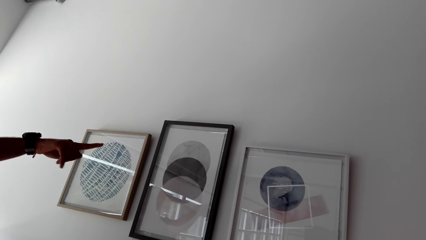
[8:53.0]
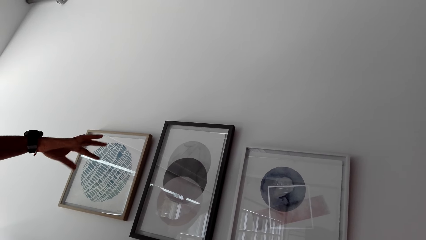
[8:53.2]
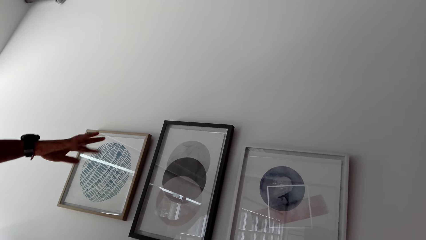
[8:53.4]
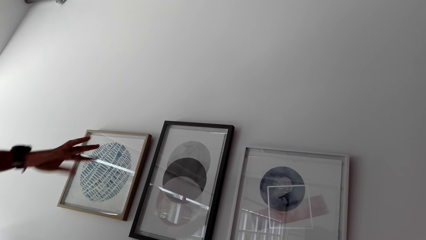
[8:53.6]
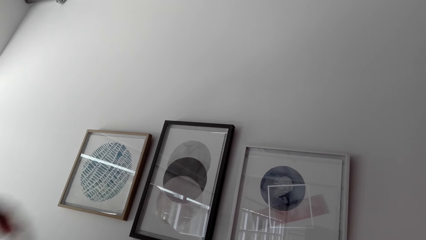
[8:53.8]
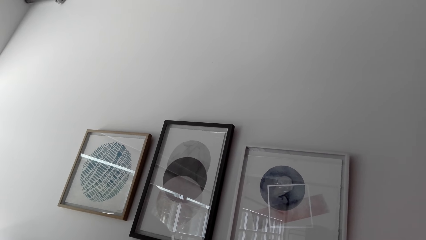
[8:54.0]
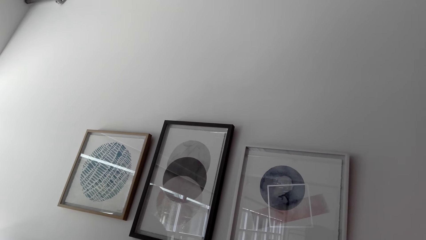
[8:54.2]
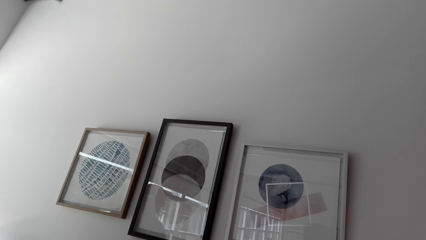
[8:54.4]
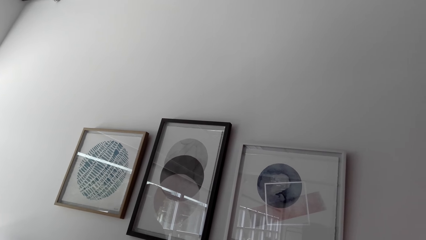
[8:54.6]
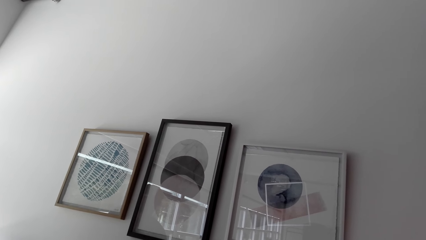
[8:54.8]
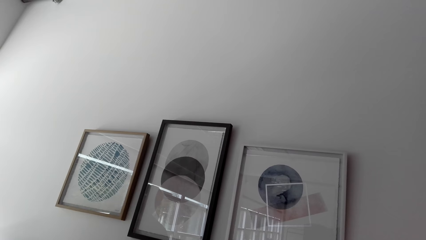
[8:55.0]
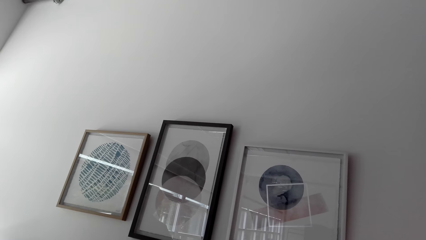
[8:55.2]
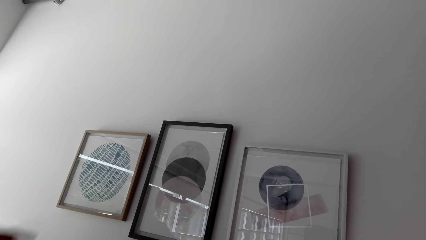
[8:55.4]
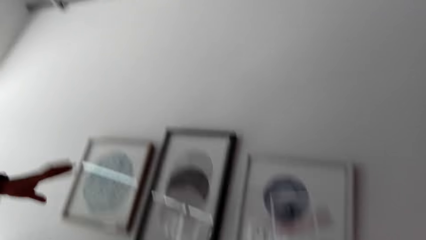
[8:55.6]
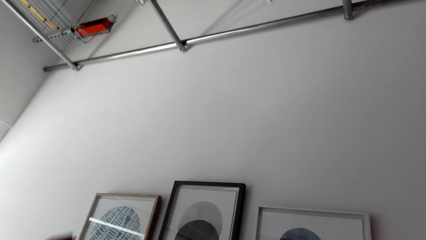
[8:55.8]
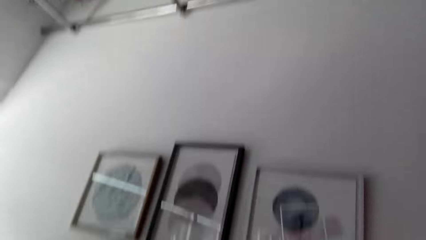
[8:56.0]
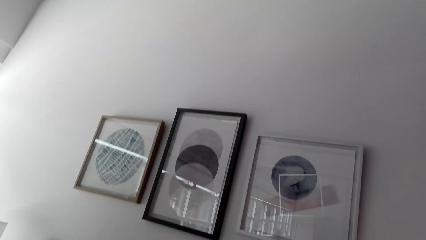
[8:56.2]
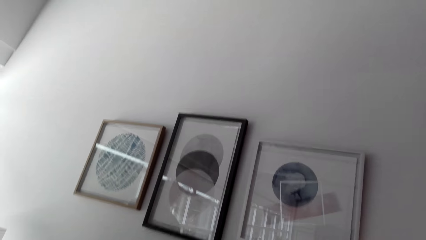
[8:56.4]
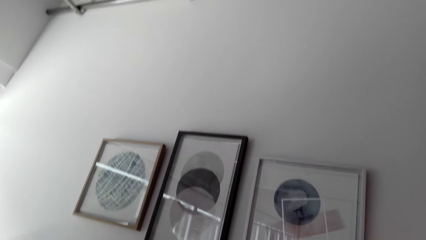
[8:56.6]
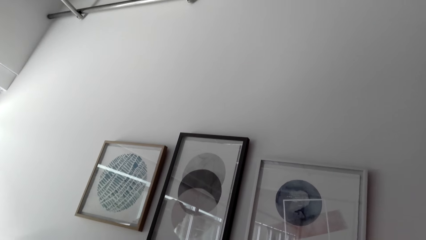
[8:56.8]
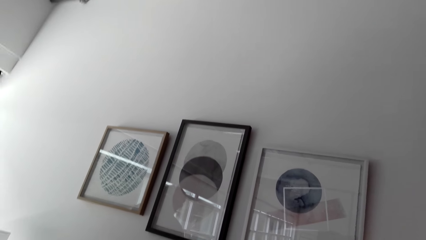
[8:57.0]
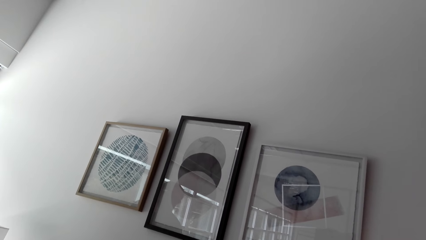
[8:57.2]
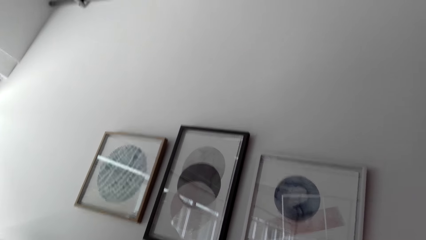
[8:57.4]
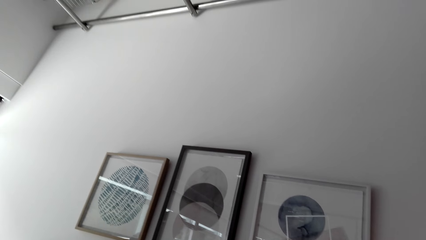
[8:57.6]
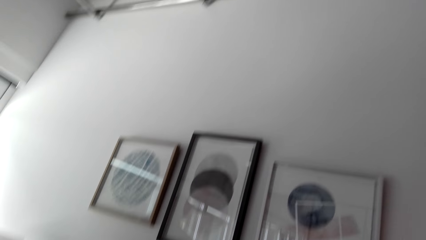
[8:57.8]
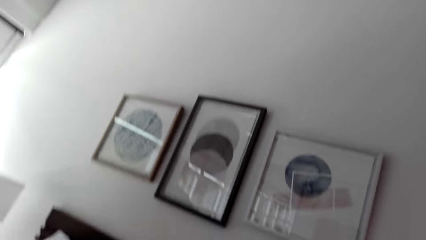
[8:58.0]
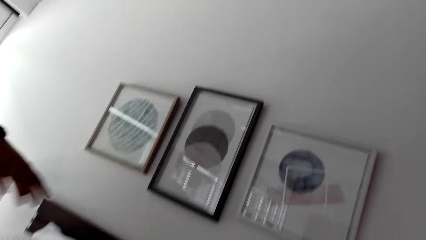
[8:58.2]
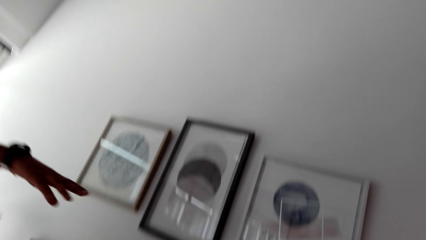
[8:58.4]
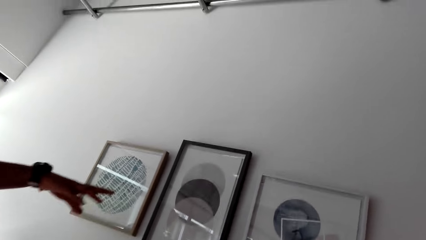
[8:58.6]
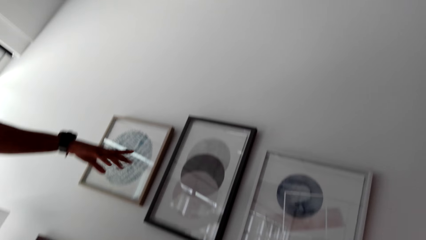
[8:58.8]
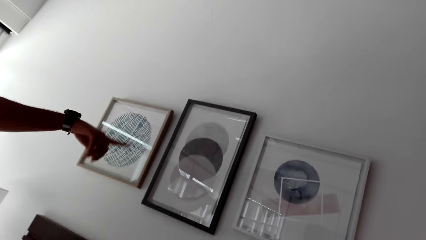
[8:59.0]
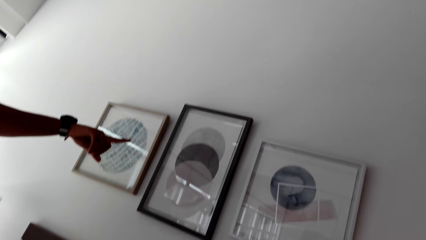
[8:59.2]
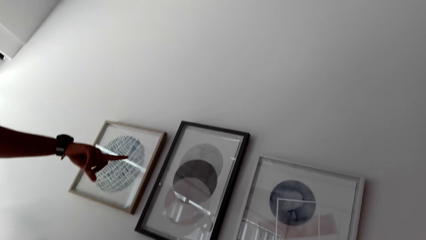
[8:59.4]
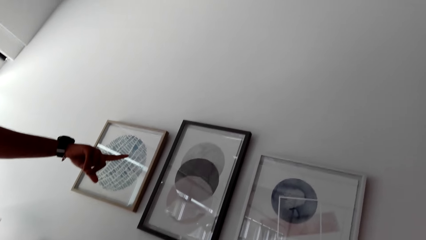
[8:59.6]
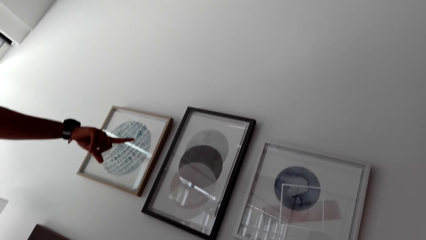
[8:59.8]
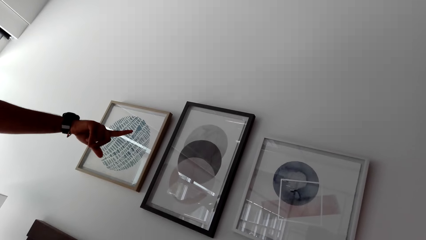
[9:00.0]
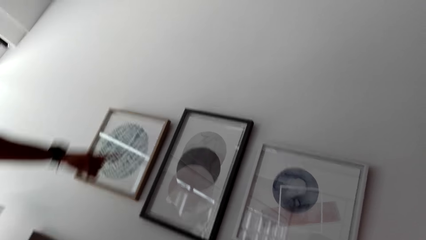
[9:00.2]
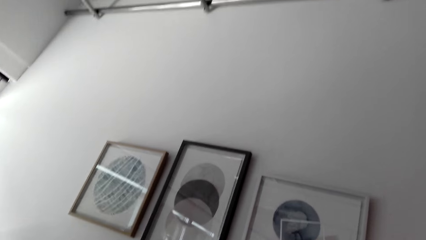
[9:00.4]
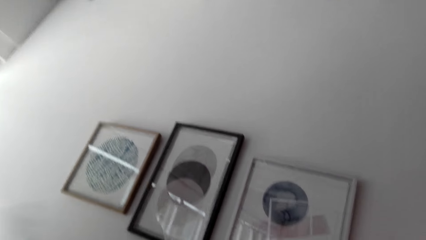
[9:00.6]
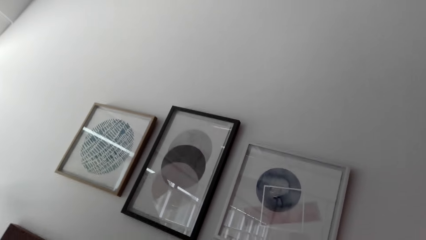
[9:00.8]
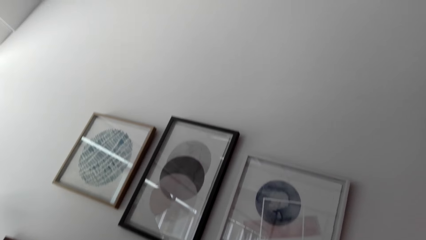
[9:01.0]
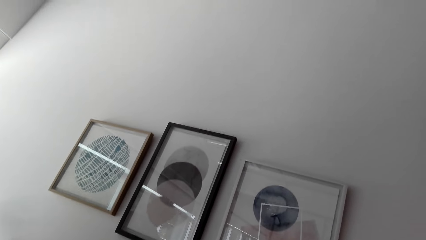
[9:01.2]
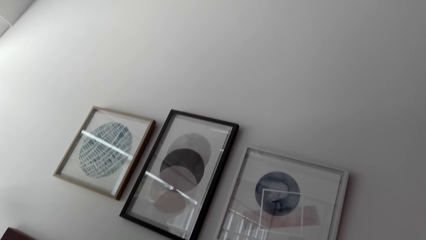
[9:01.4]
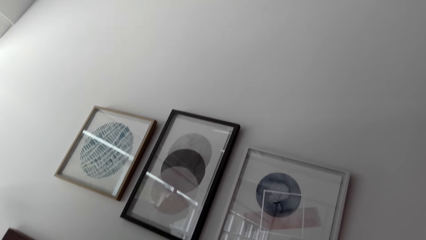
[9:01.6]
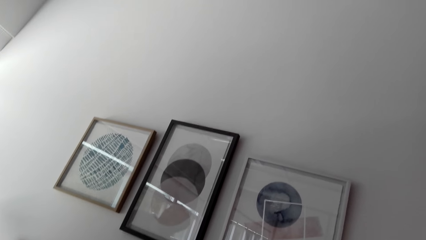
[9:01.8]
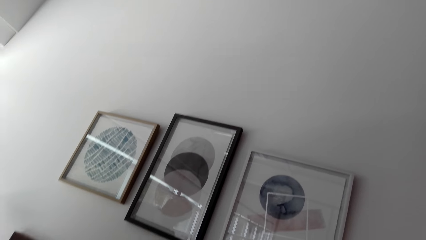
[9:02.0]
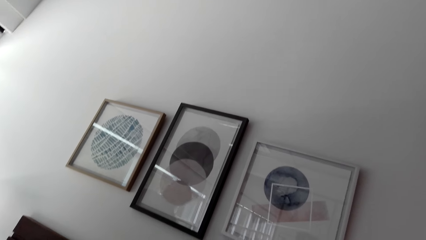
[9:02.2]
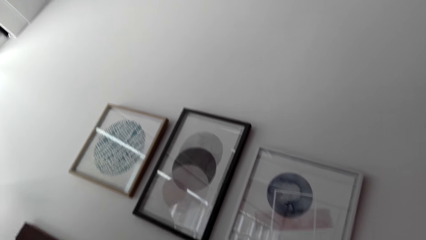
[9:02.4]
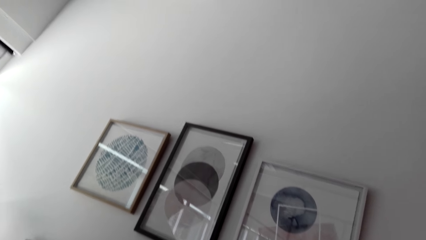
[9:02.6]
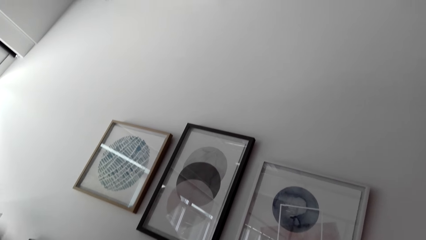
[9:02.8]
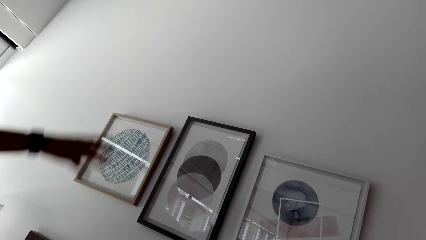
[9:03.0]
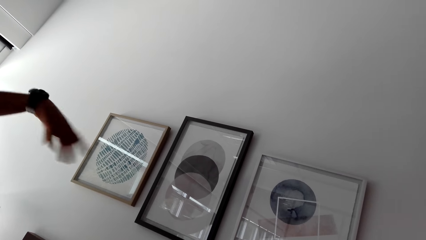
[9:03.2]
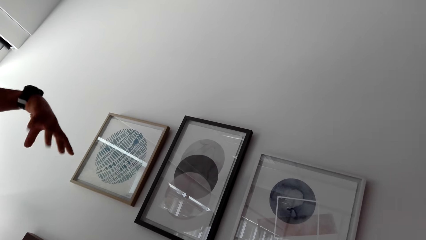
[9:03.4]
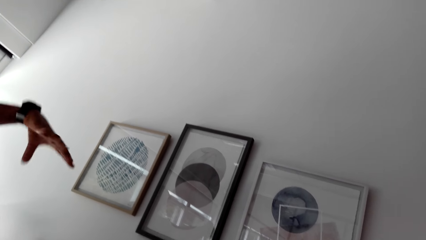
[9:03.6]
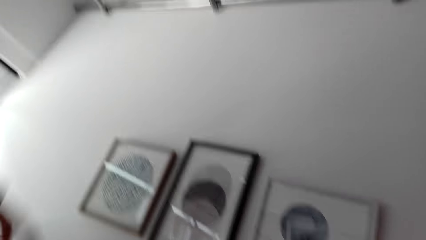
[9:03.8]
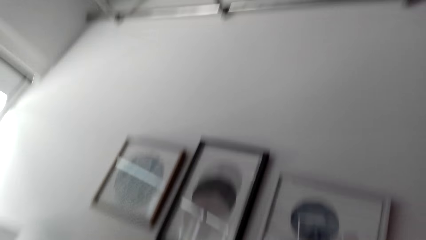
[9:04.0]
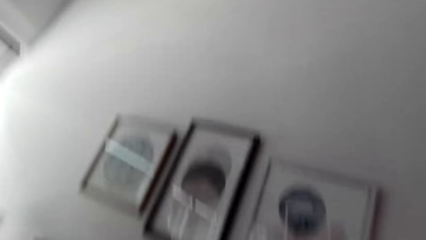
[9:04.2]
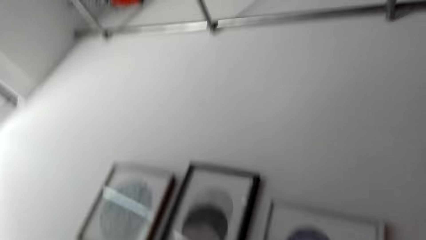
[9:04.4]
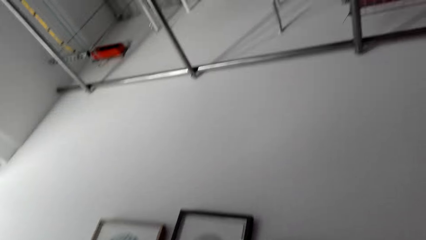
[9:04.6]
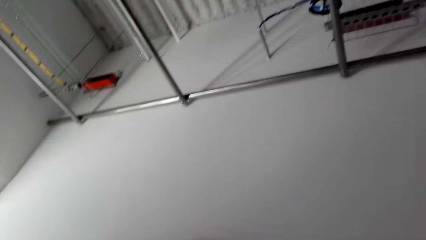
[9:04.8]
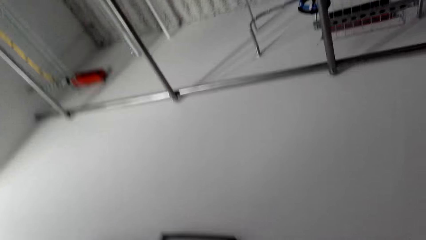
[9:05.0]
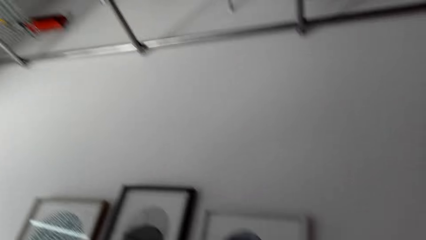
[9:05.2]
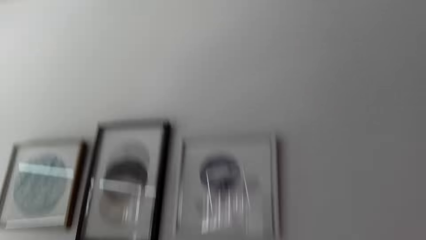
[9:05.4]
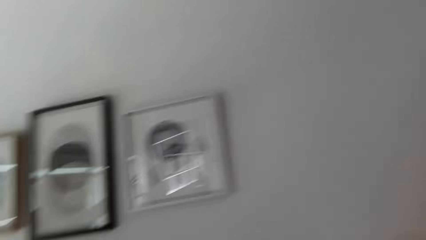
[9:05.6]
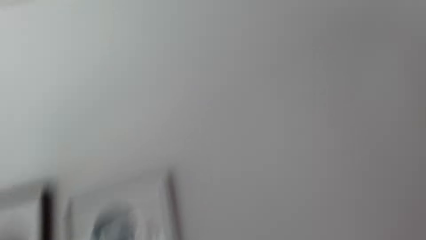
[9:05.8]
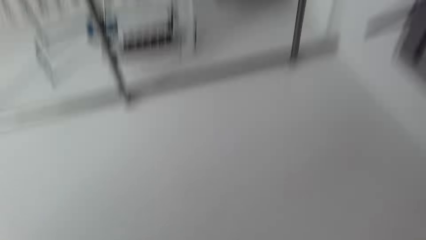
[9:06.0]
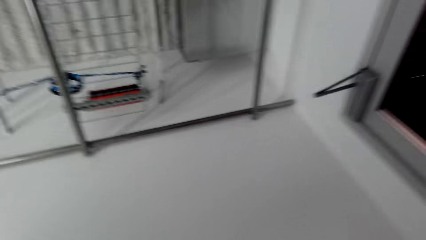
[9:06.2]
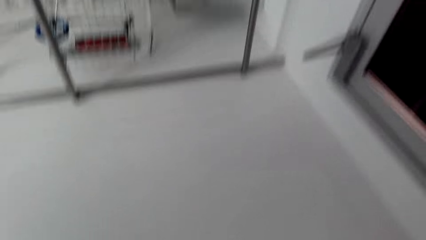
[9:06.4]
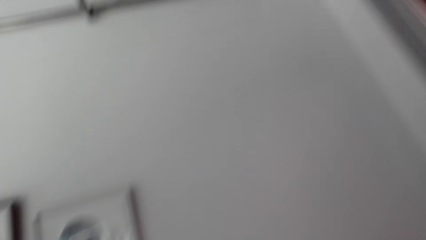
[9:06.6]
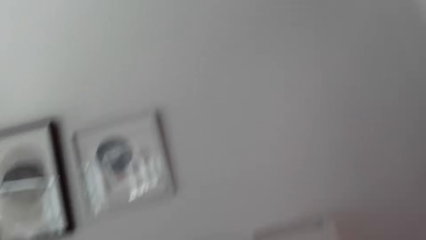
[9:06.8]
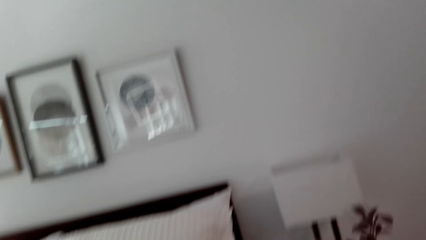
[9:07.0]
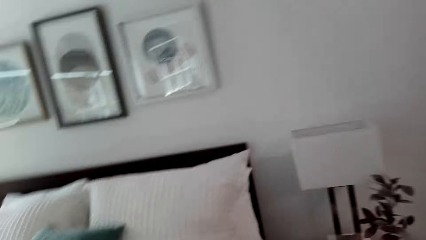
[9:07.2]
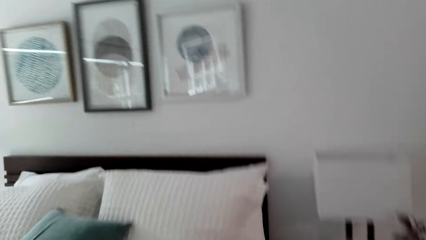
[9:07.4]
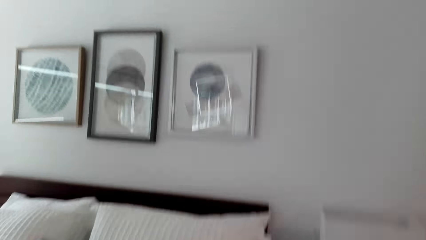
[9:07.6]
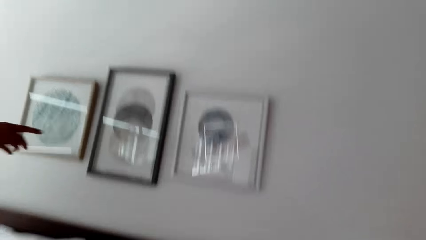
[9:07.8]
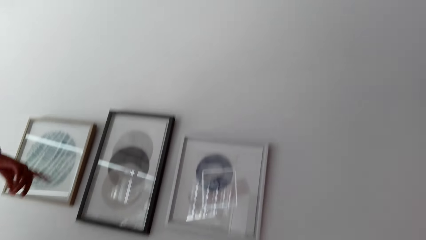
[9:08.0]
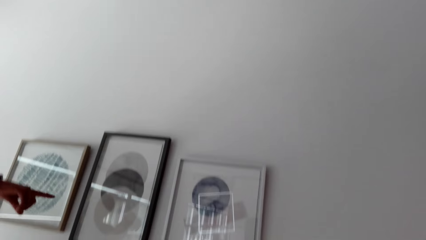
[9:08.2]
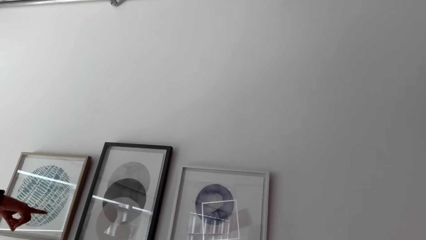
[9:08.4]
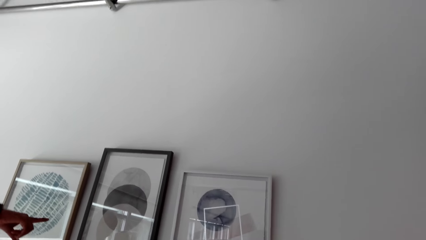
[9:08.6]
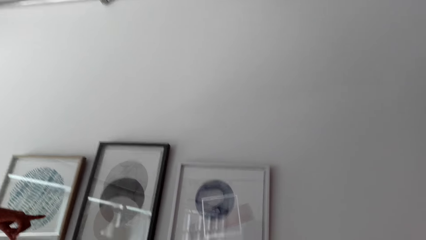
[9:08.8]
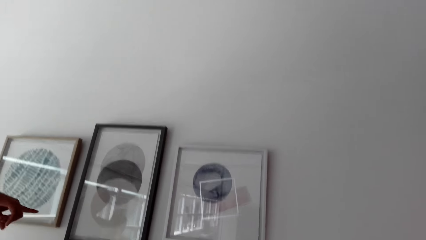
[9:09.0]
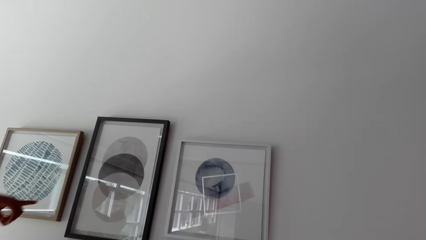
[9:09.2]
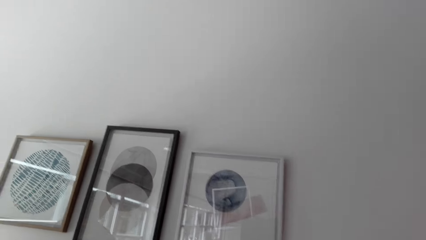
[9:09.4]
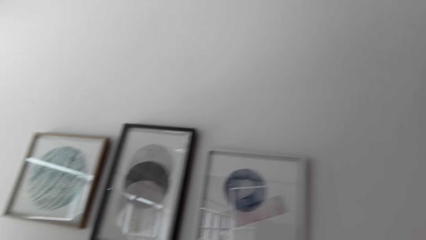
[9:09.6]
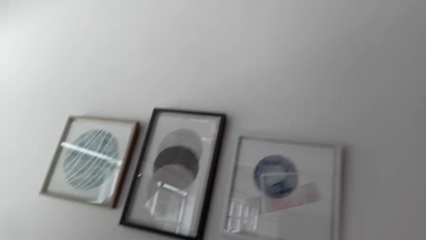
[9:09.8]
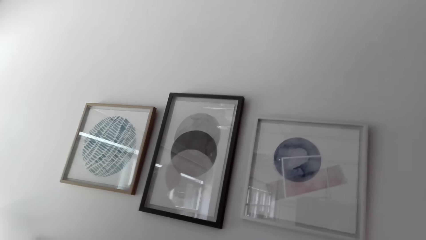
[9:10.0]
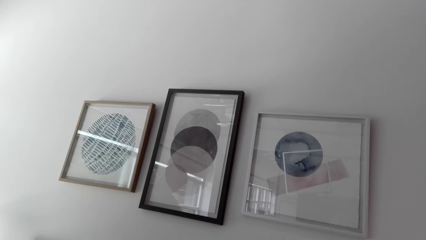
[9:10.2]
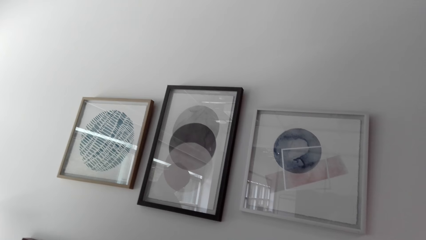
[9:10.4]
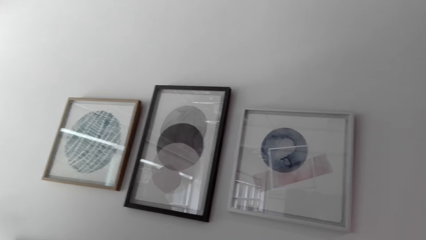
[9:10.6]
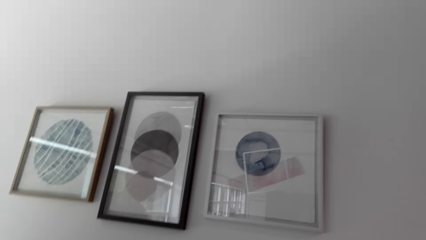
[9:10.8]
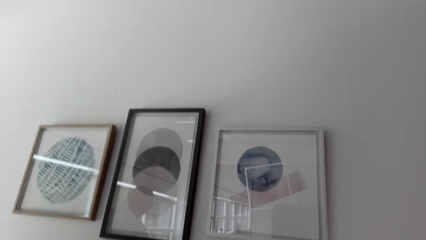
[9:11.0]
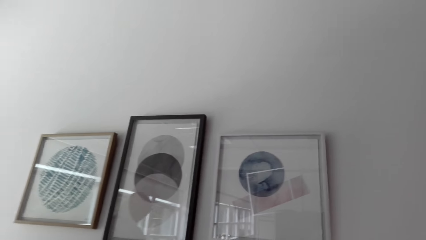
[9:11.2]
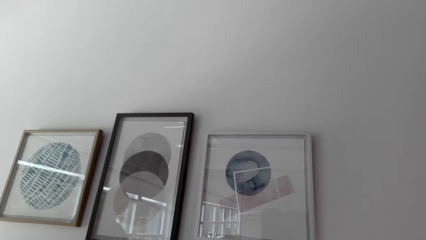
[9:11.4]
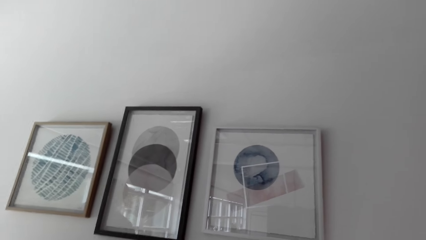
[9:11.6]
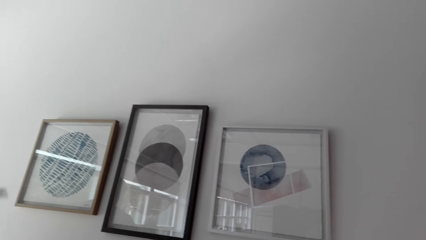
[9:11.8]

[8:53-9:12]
The camera wearer looks at a painting. A man points at the painting.
